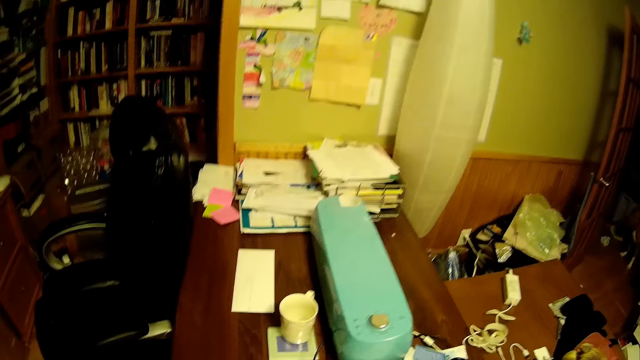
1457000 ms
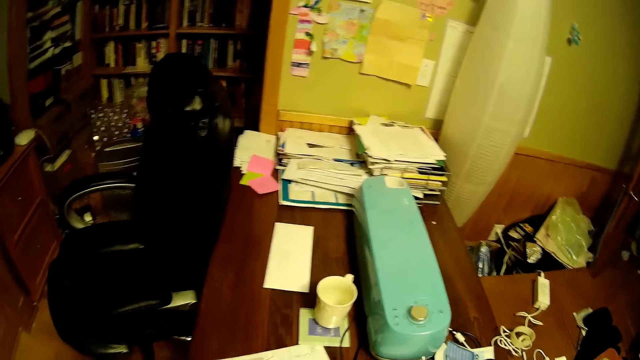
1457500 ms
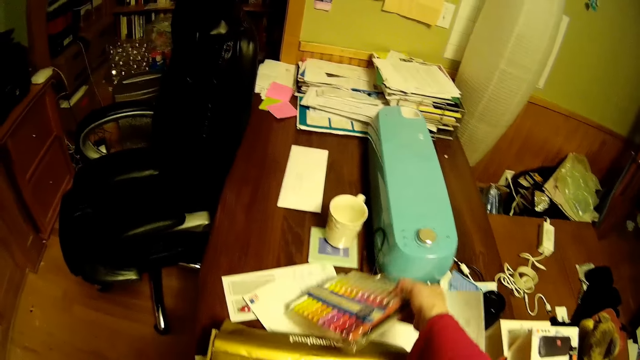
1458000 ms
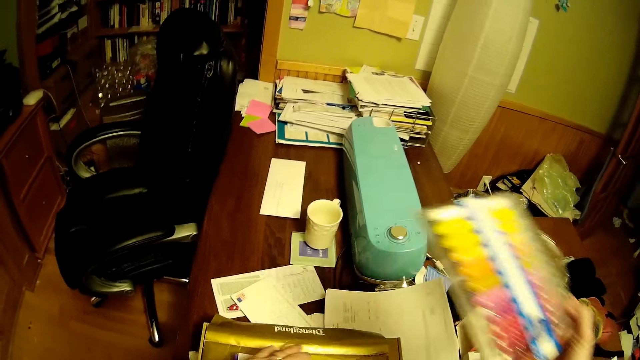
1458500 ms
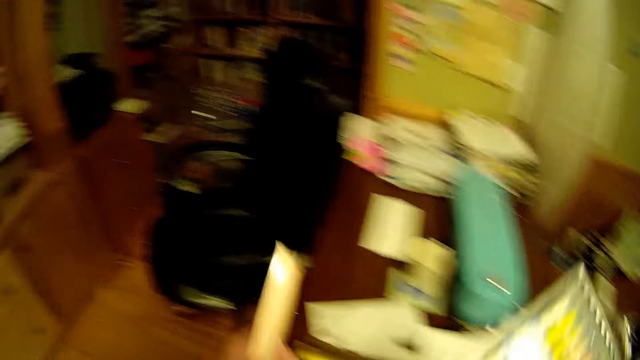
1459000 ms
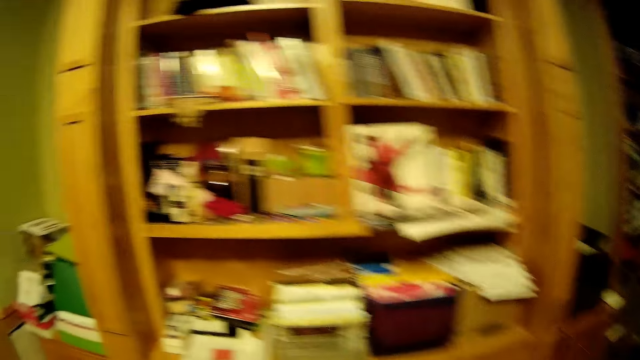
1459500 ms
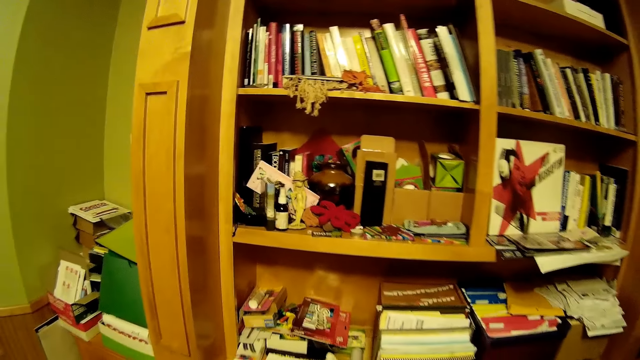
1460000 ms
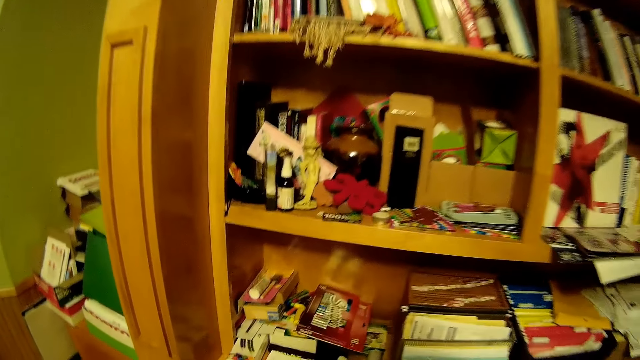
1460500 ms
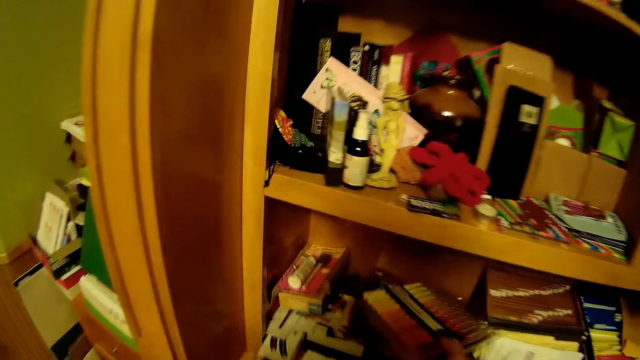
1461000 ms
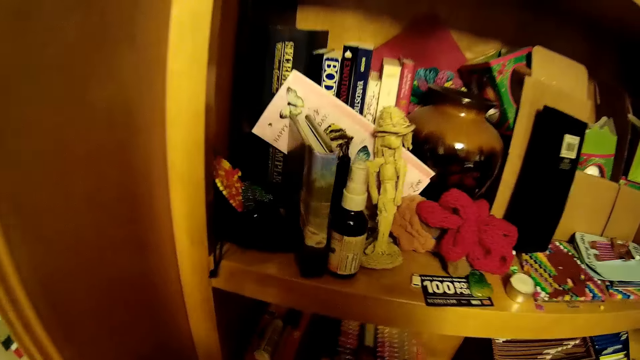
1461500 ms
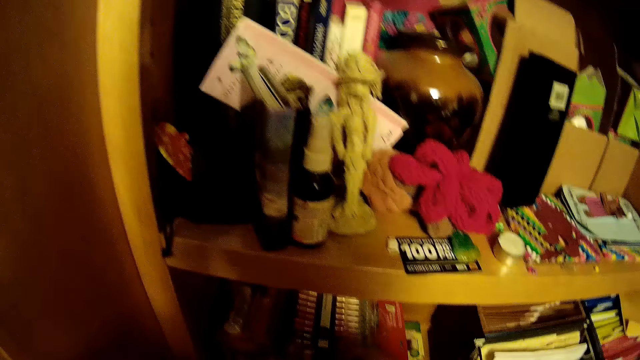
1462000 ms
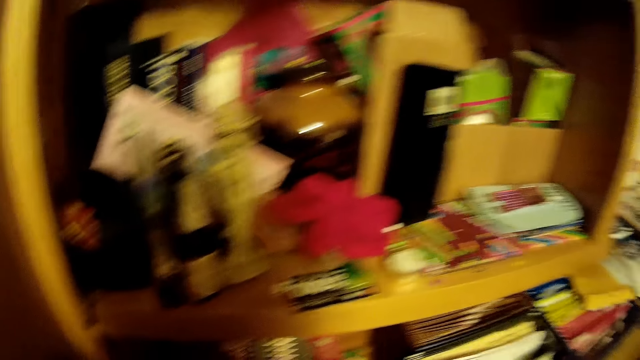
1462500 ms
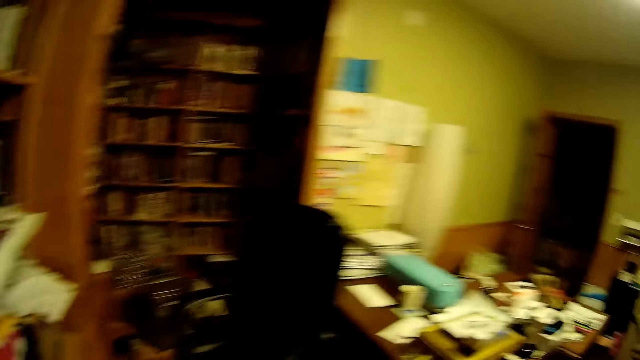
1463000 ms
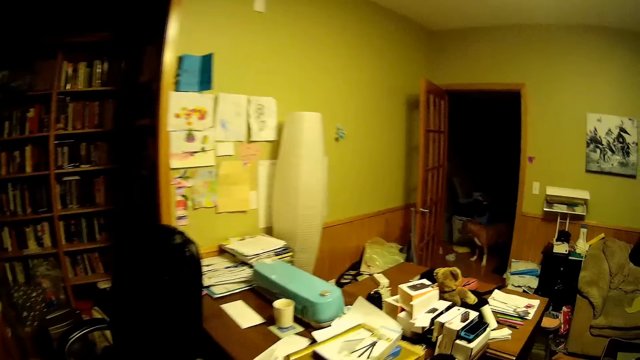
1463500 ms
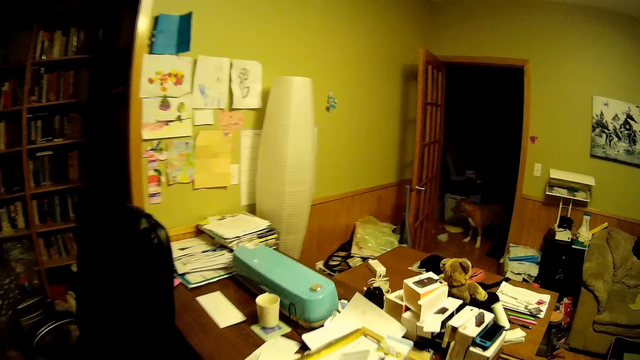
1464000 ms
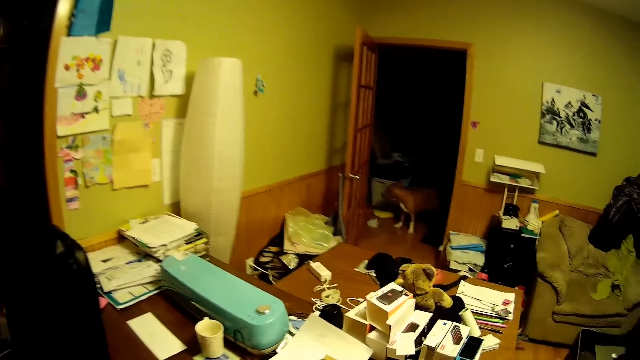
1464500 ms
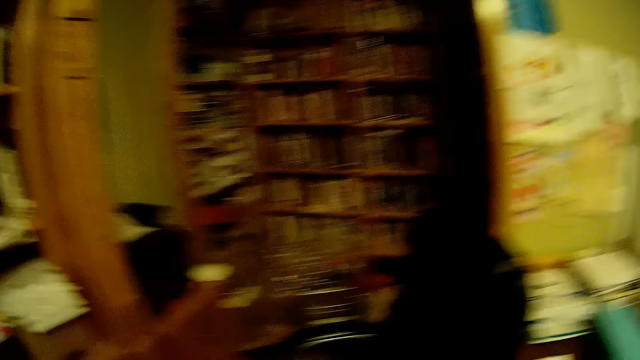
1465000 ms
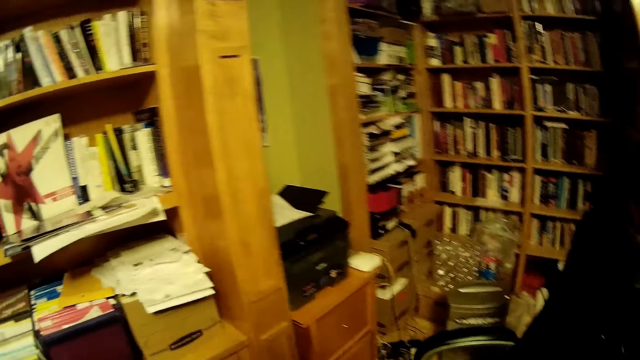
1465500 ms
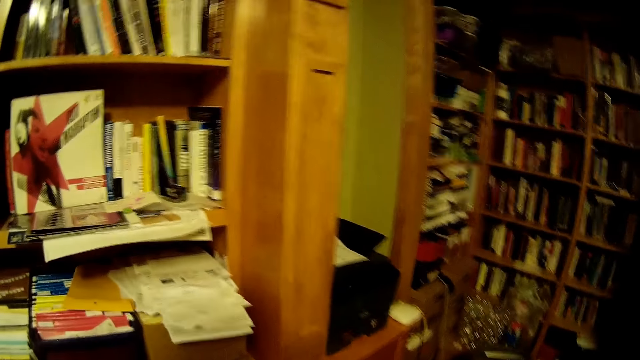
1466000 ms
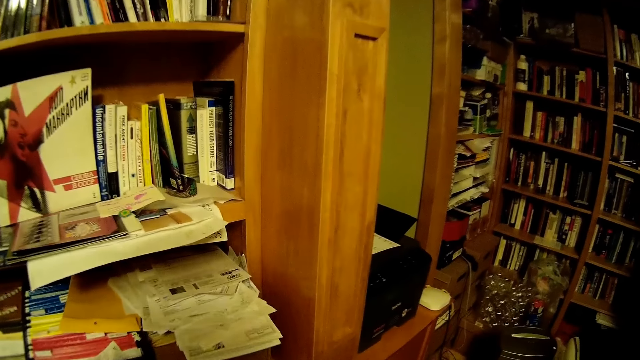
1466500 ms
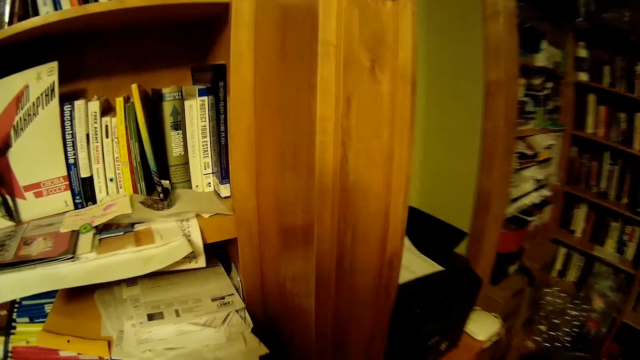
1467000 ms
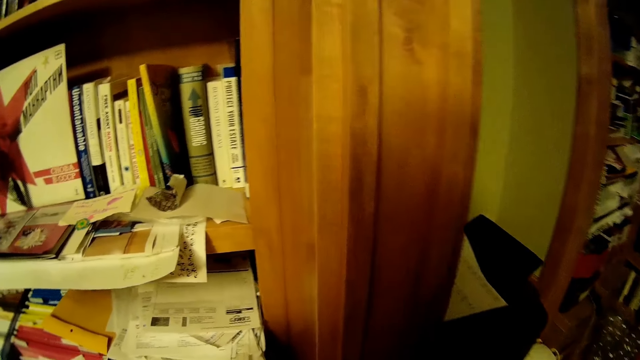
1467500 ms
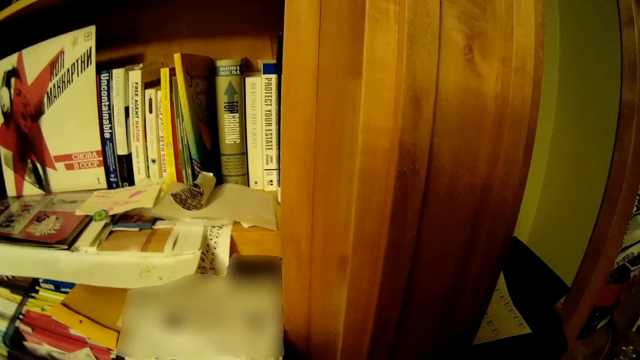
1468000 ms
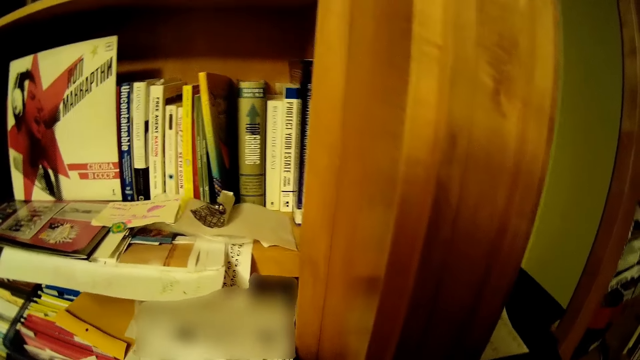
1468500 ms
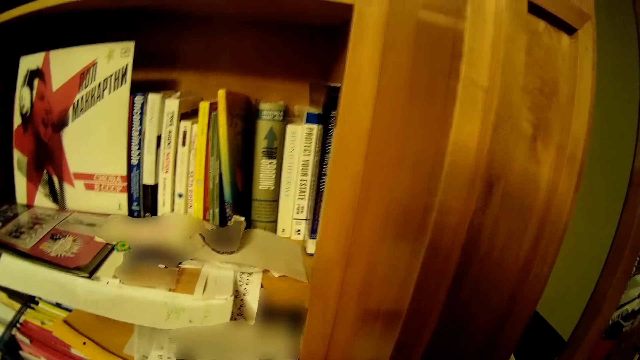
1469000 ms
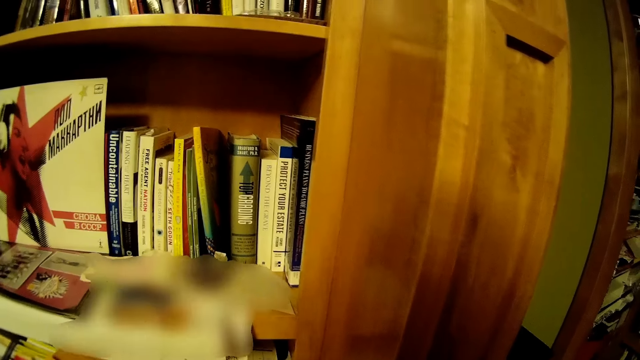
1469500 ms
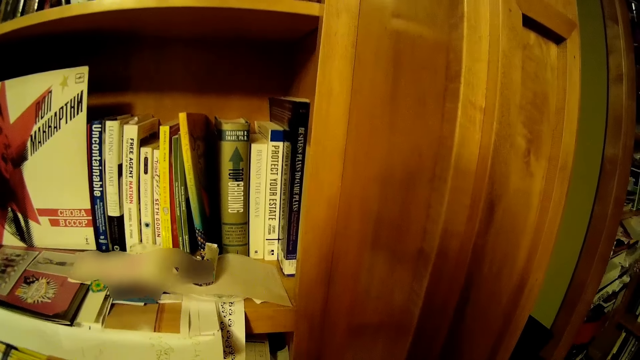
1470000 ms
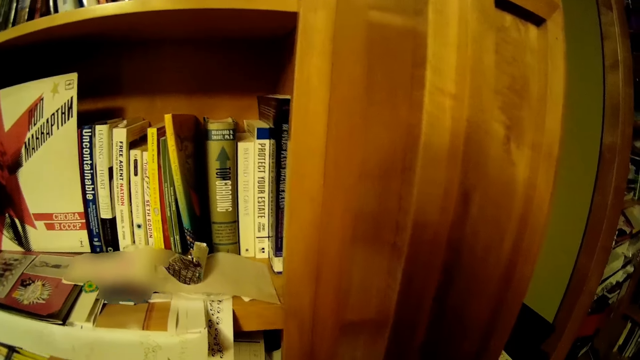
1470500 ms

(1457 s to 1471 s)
The camera wearer picks something from the table. They put the pens in the book shelf. They walk out of the room.

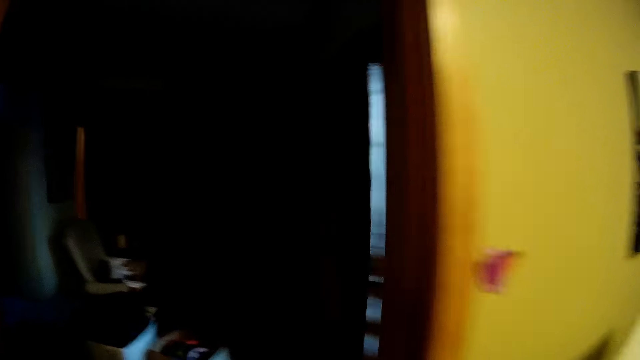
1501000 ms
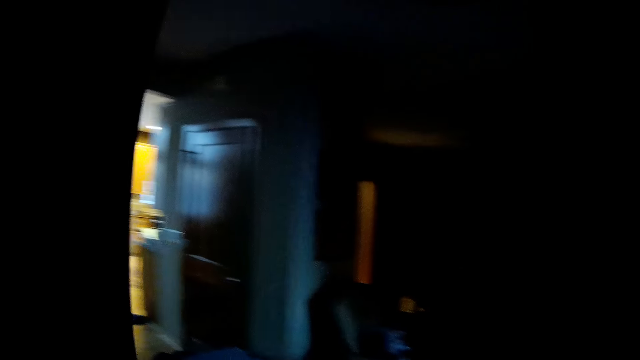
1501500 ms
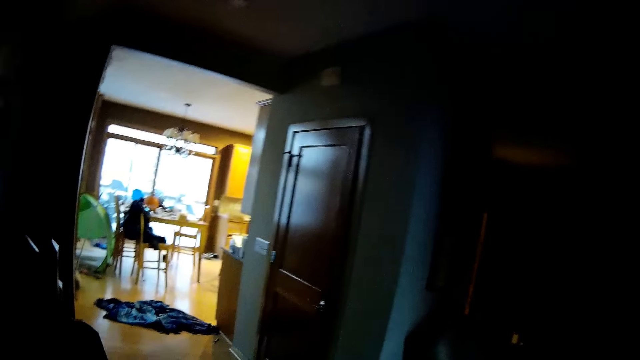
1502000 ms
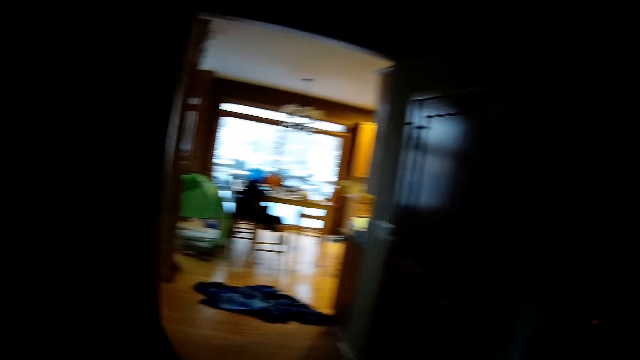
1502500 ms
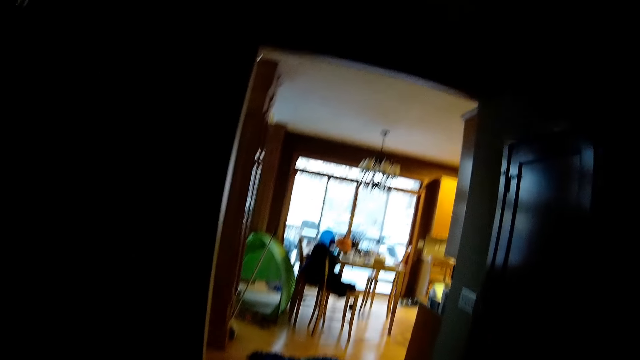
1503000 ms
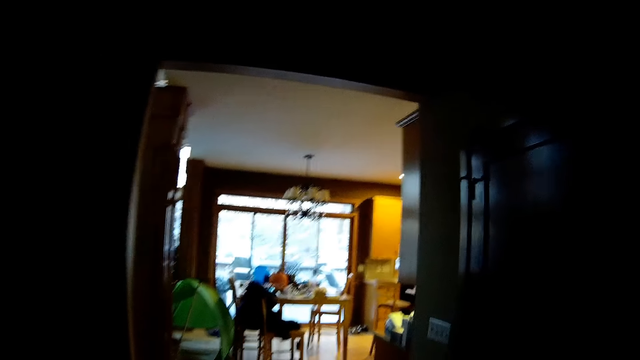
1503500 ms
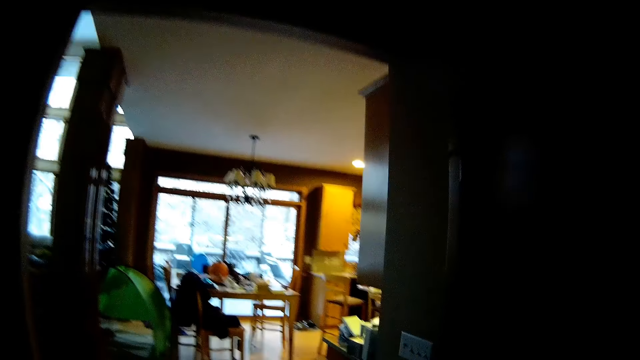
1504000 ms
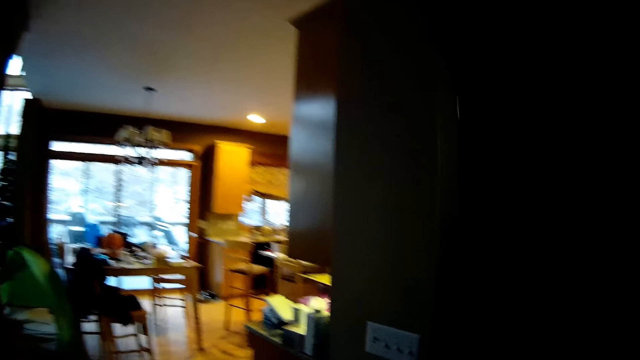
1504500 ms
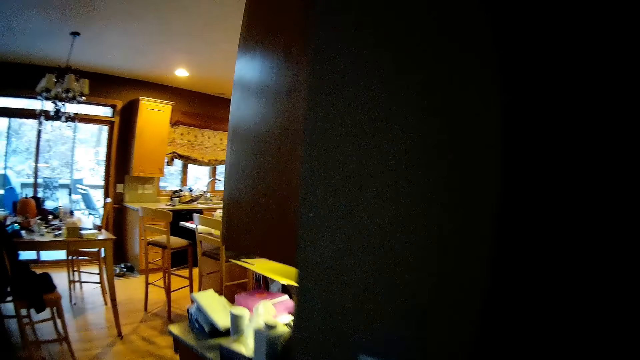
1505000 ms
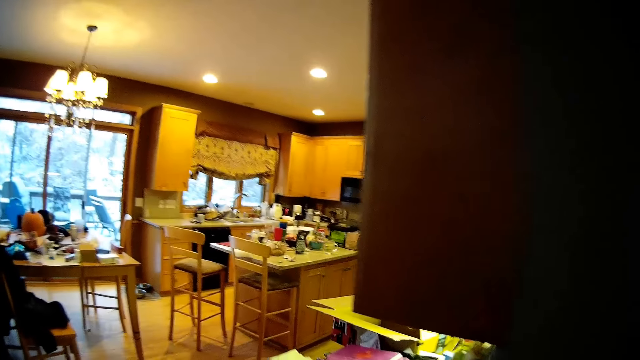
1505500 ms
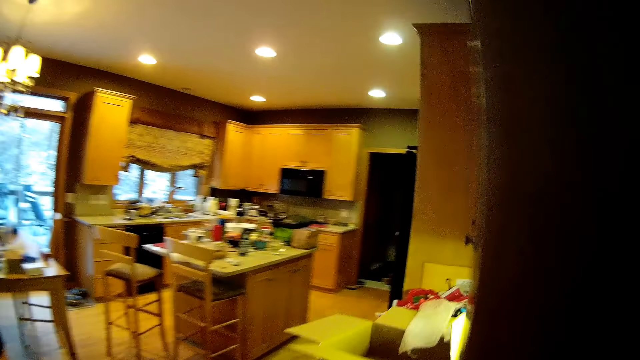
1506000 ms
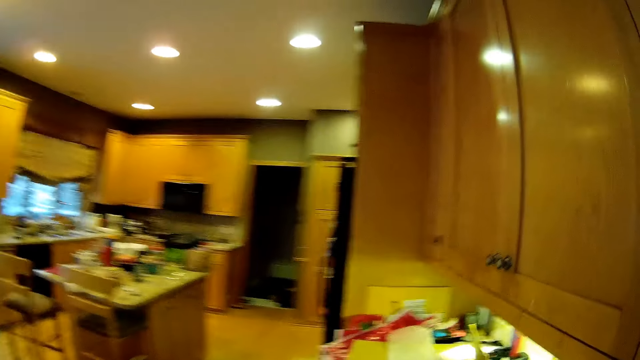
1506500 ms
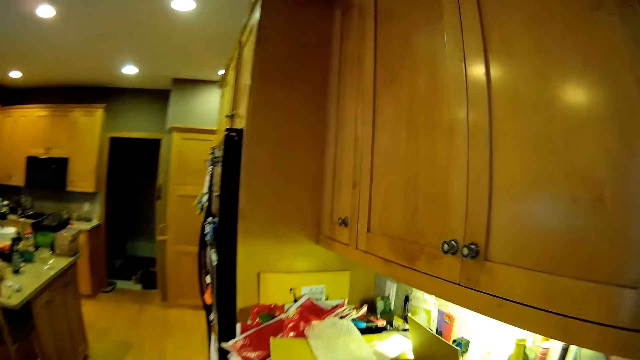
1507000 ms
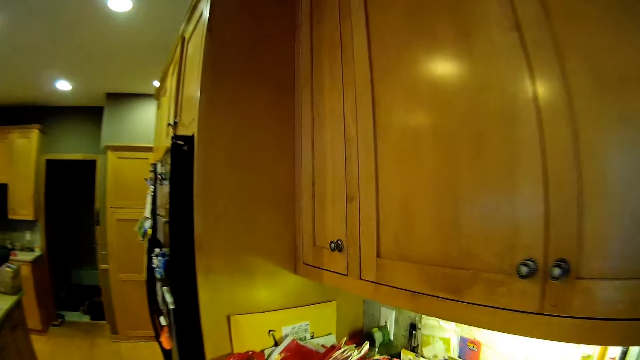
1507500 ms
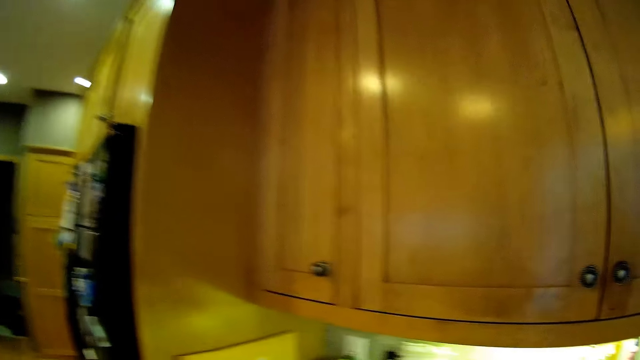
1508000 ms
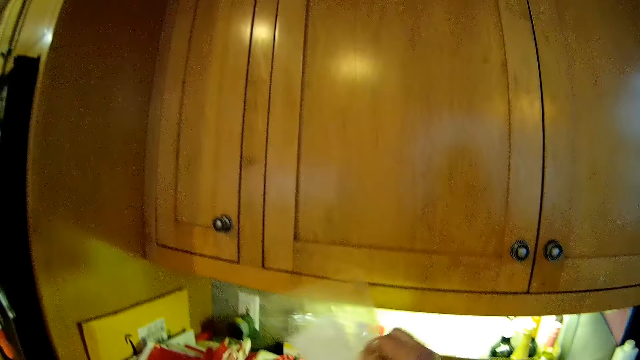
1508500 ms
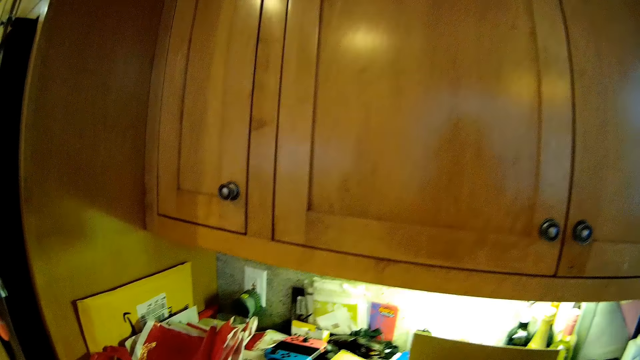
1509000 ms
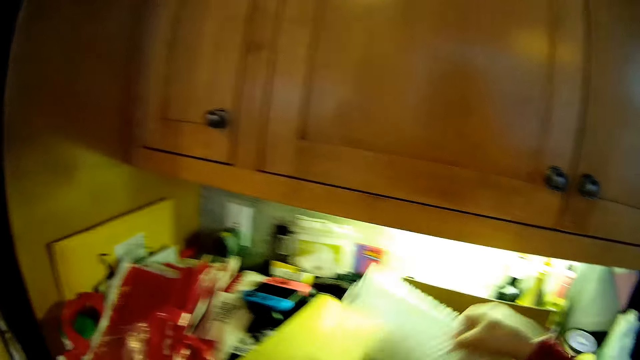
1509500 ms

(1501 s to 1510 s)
The camera wearer walks in the kitchen. They grab a polythene paper.
